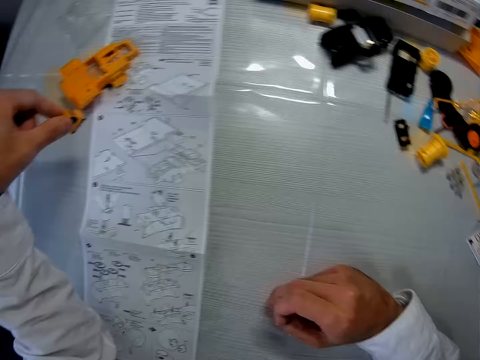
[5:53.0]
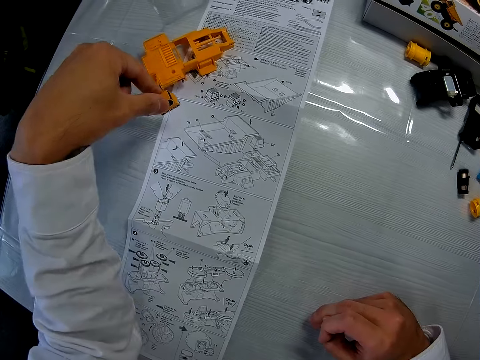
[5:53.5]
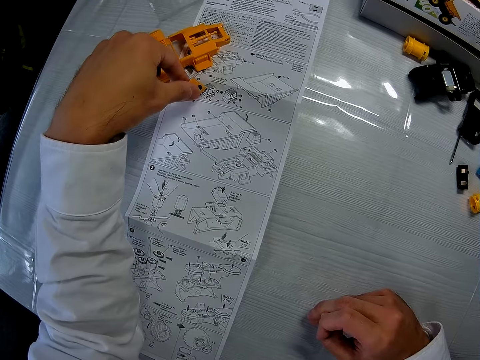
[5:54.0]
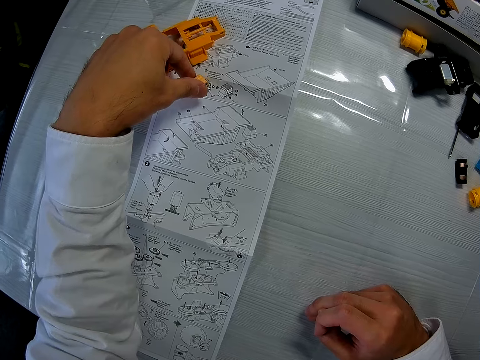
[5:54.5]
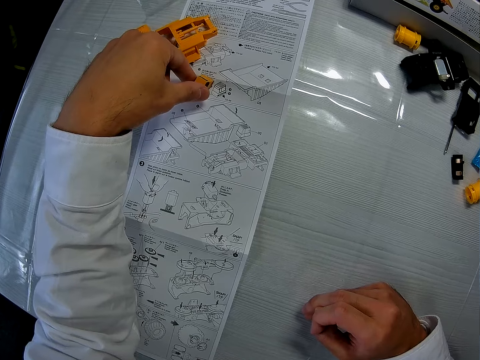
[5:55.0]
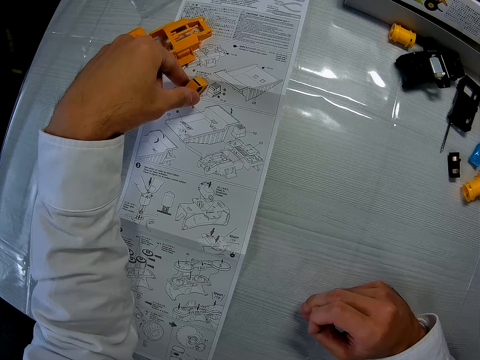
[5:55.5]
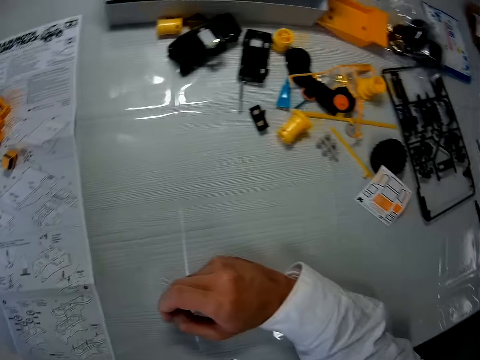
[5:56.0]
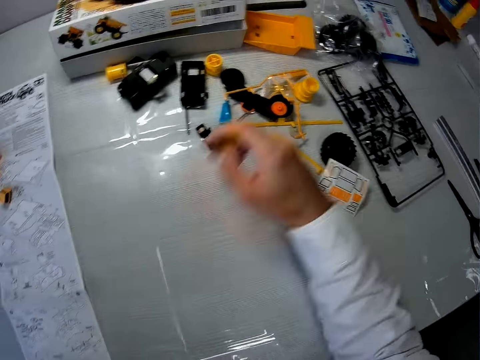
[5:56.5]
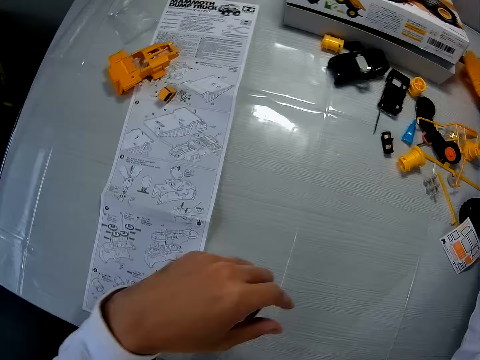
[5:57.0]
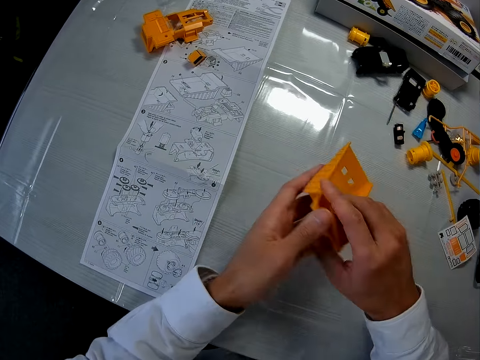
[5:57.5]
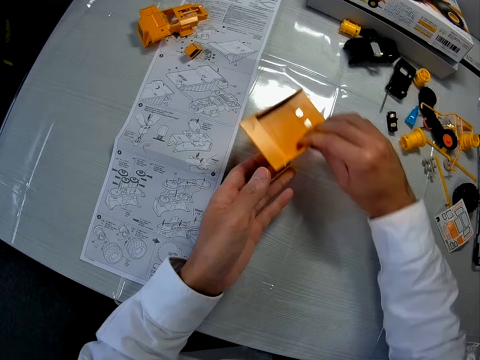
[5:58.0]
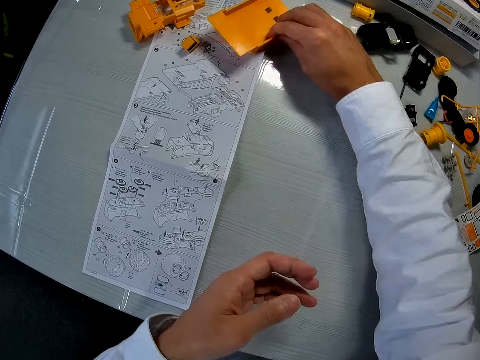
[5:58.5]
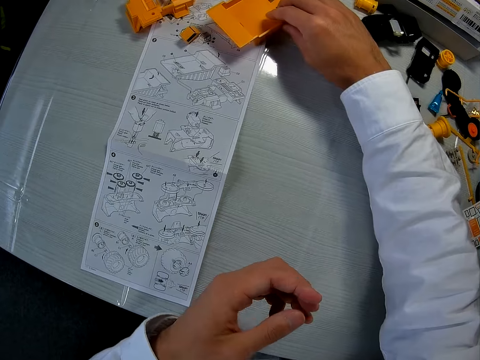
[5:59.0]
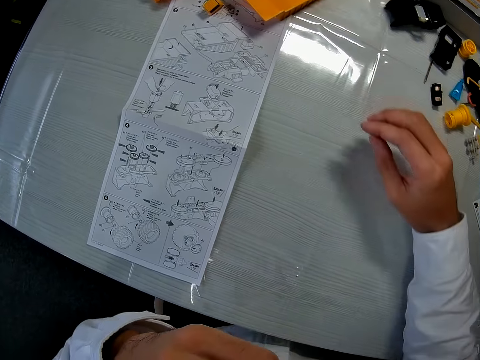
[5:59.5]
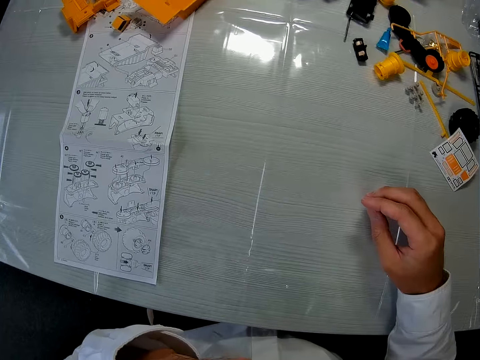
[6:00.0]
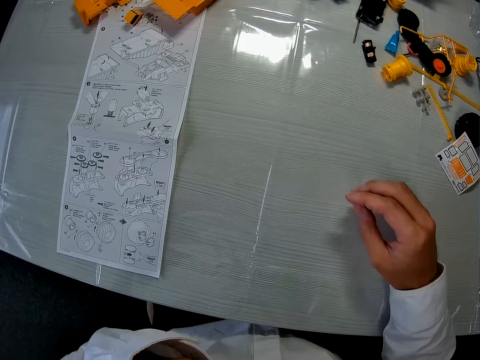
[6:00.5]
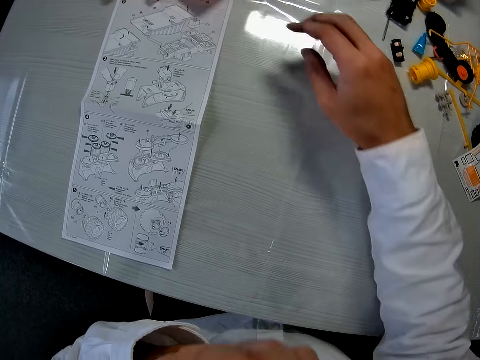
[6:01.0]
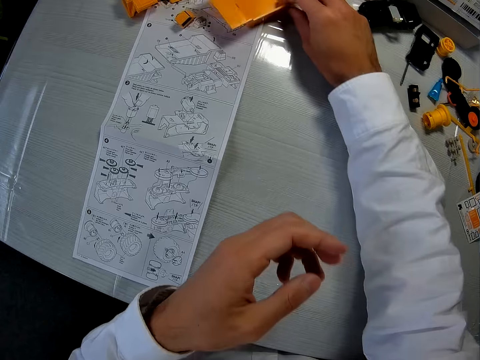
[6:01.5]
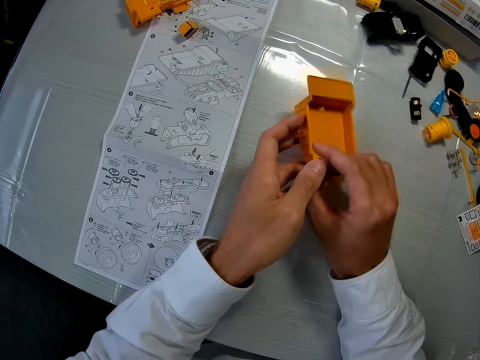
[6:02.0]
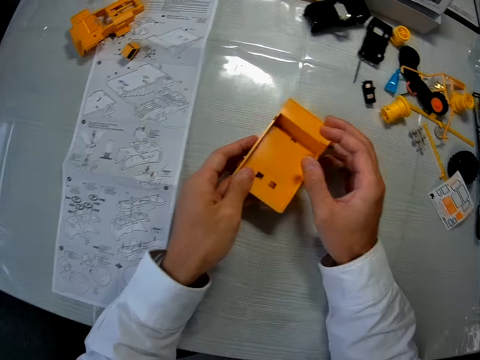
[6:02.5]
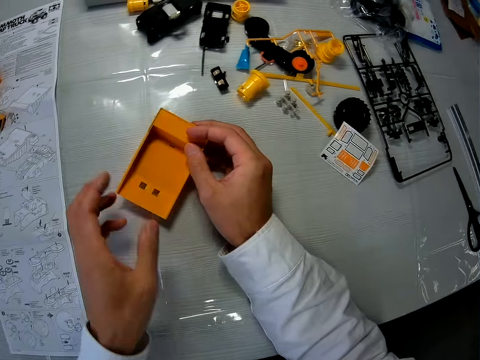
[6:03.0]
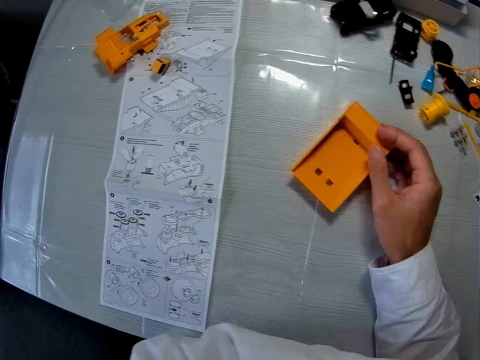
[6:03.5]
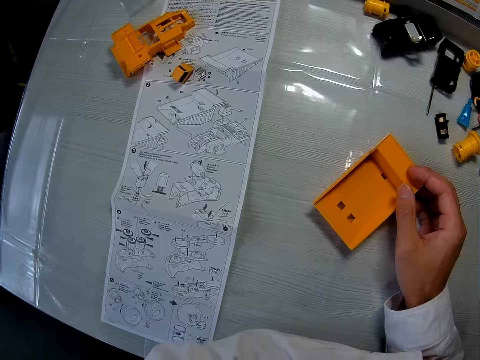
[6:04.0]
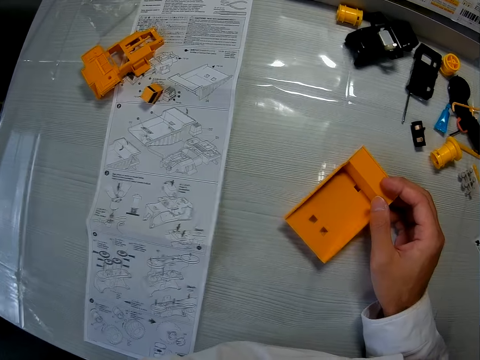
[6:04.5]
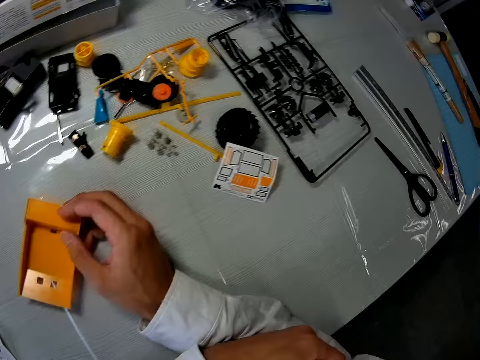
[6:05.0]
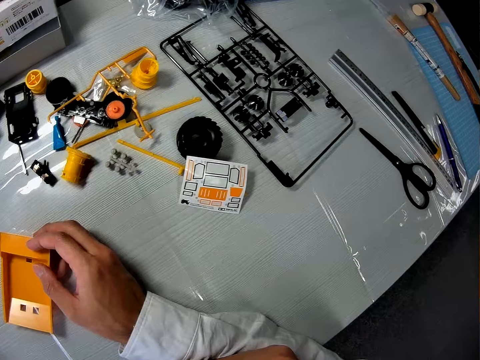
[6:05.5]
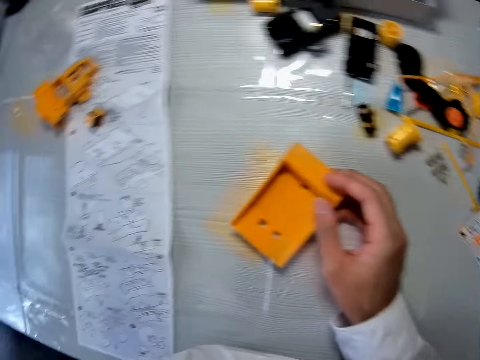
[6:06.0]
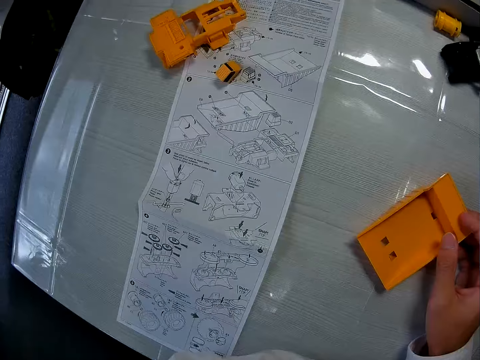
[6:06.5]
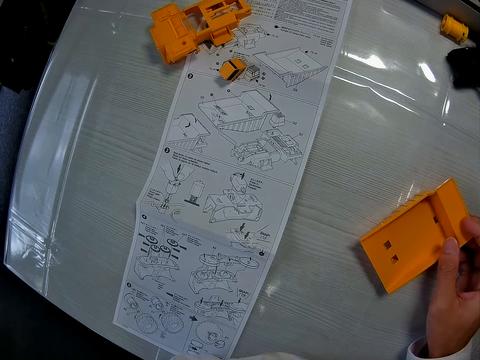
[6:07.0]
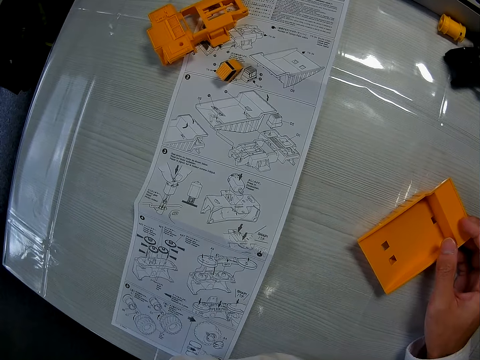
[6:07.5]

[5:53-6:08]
The camera wearer drops the toy car's part on the paper on the table. He moves a camera. He moves his hand. He picks up the toy car's part on the table with his right hand. He holds the dismantled part of the toy car with both hands. He drops the toy car's part on the table. He withdraws his hands. He moves the camera. He picks up a dismantled part of the toy car. He moves the toy car's part on the table. He holds the dismantled part of the toy car with his hands, turns the dismantled part of the toy car, and withdraws one hand. He moves the camera.

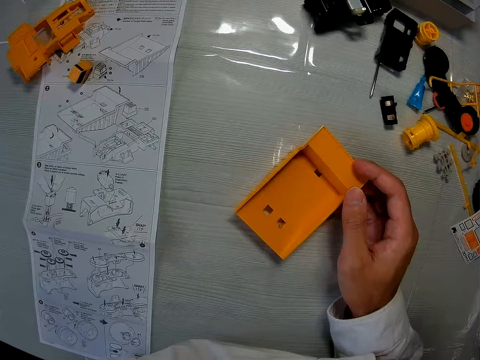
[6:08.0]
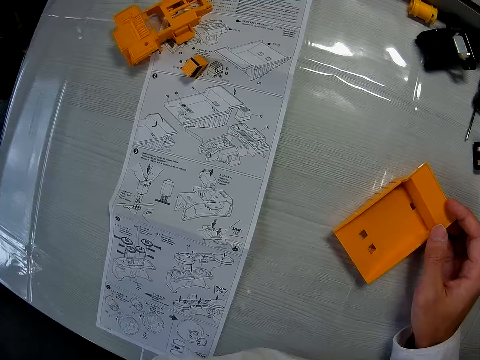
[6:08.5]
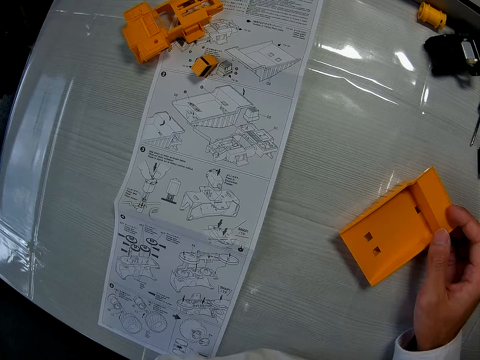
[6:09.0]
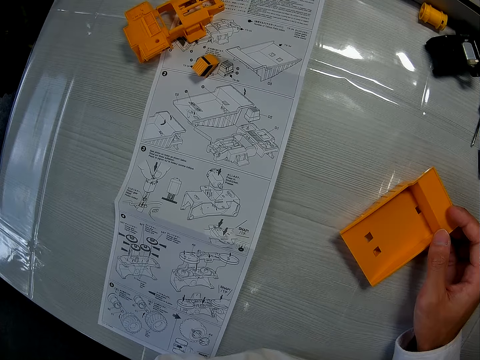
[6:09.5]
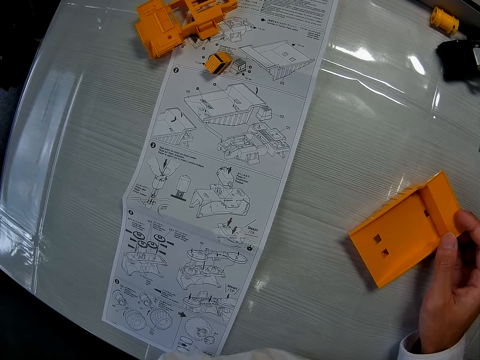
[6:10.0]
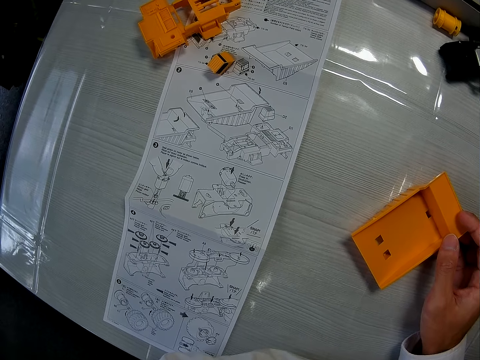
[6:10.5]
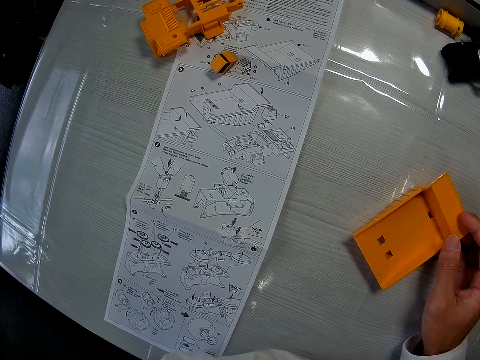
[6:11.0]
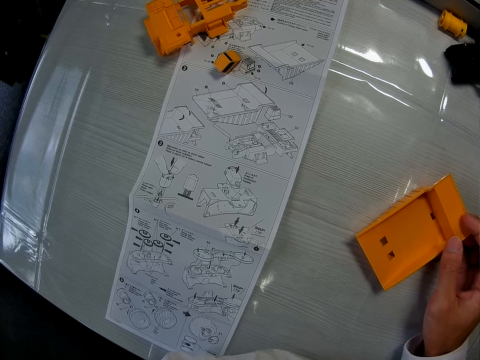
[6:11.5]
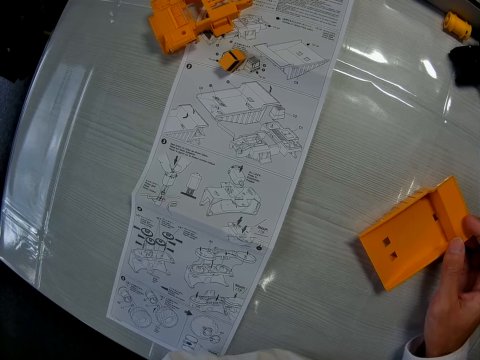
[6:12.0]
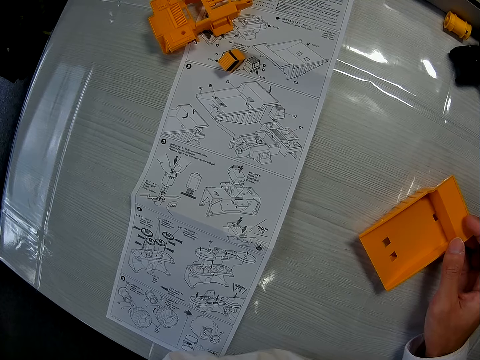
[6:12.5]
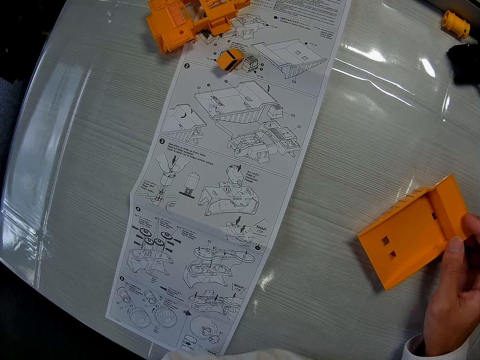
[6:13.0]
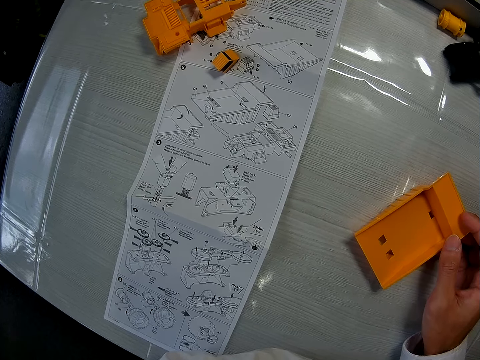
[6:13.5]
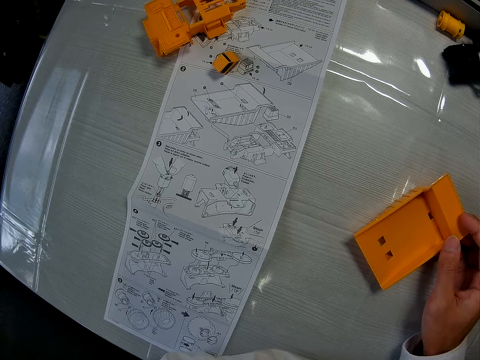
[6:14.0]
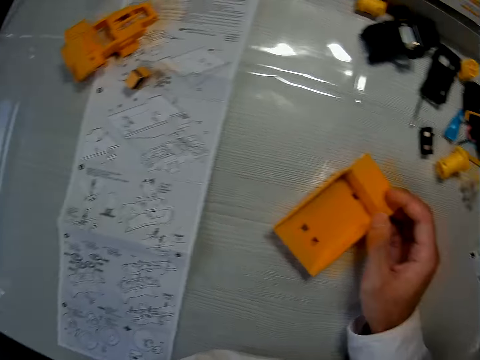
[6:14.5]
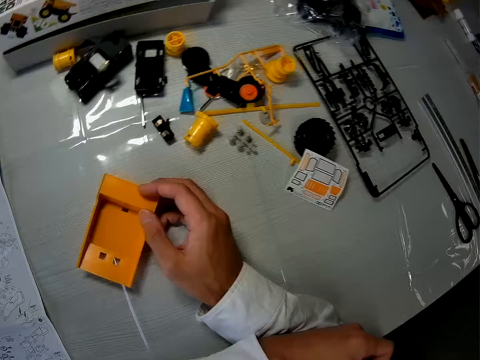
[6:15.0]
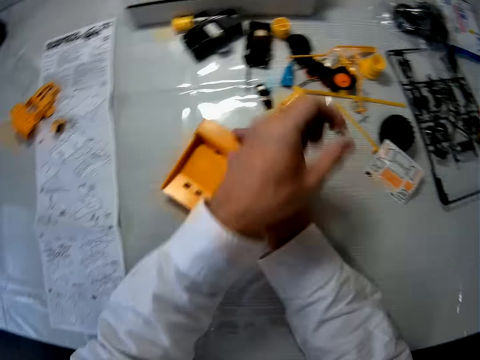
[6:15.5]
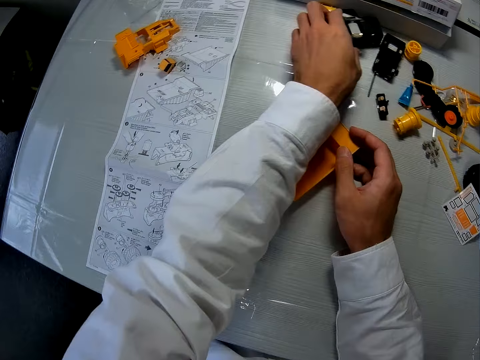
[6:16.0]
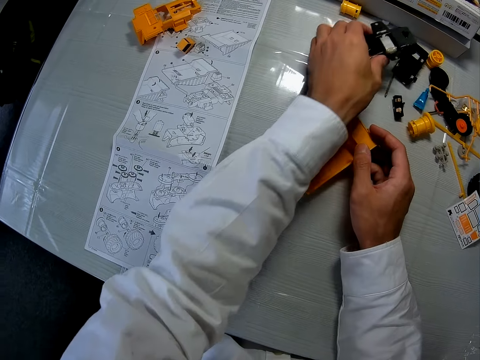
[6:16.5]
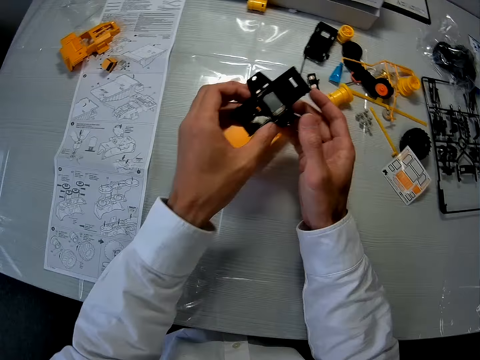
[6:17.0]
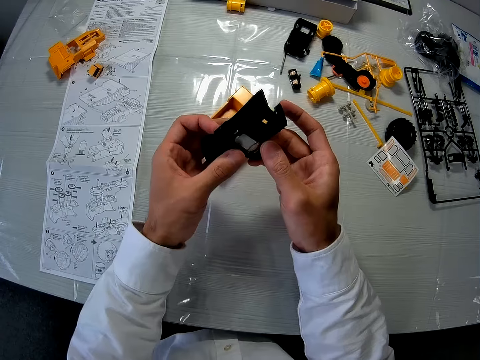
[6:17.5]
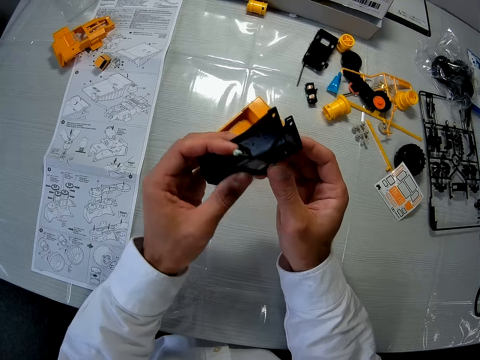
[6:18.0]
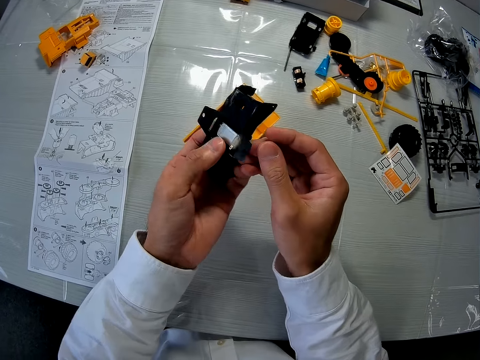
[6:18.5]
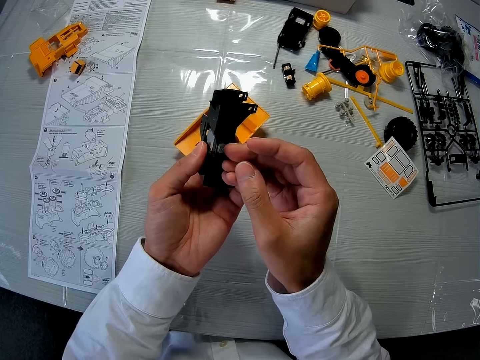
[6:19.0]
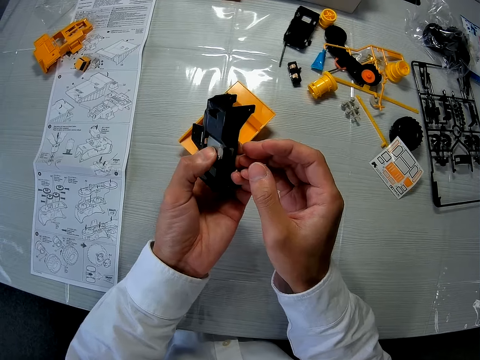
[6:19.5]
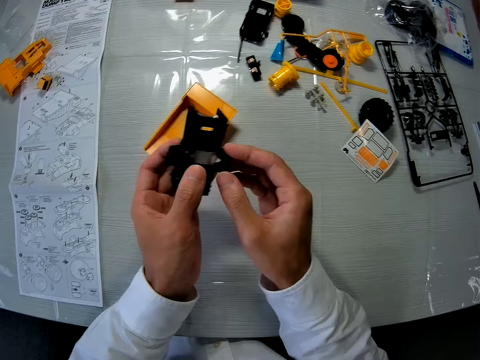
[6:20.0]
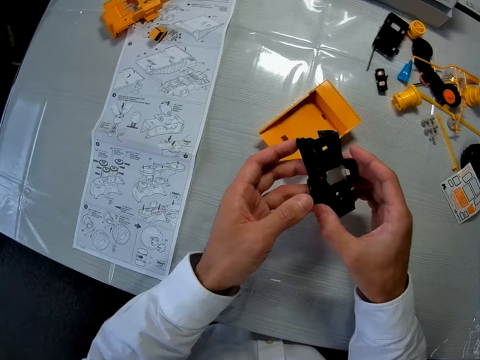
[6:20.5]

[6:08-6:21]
The camera wearer picks up the toy car's part on the table with his left hand. He turns the dismantled part of the toy car.
